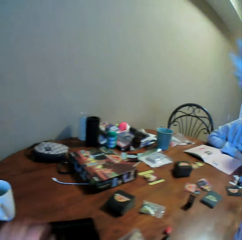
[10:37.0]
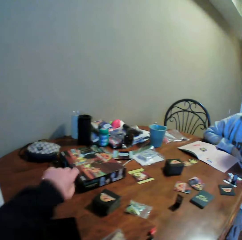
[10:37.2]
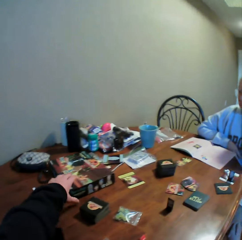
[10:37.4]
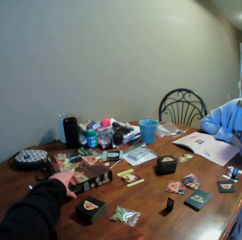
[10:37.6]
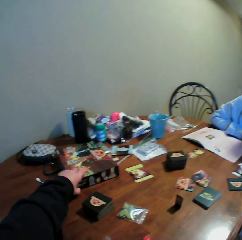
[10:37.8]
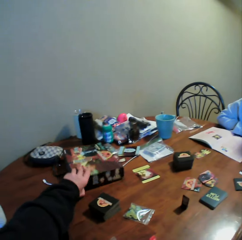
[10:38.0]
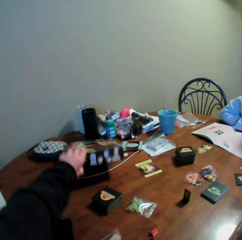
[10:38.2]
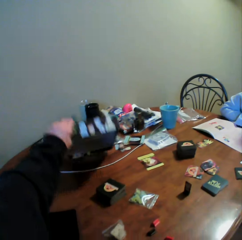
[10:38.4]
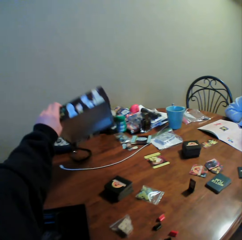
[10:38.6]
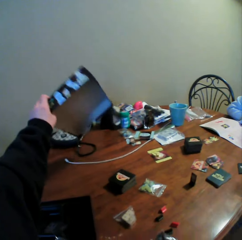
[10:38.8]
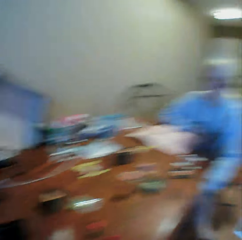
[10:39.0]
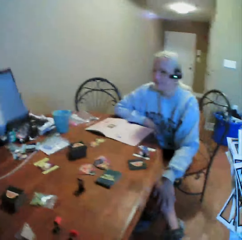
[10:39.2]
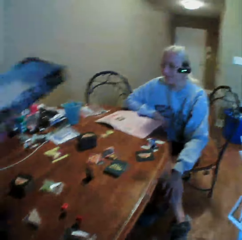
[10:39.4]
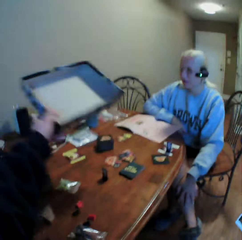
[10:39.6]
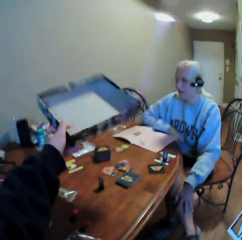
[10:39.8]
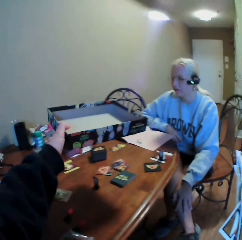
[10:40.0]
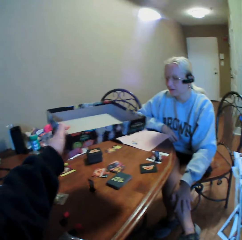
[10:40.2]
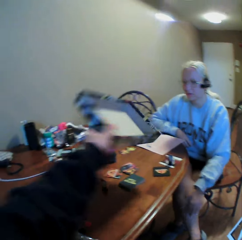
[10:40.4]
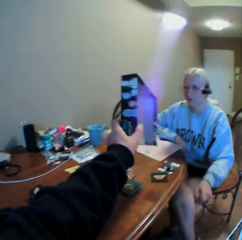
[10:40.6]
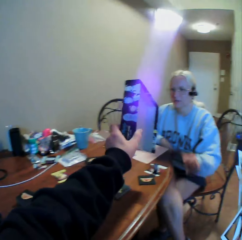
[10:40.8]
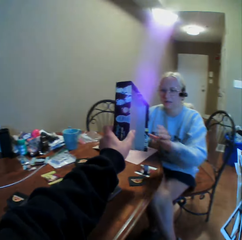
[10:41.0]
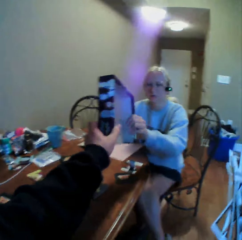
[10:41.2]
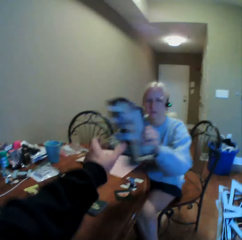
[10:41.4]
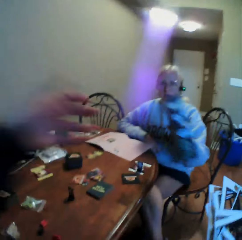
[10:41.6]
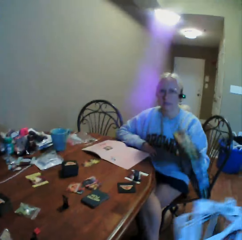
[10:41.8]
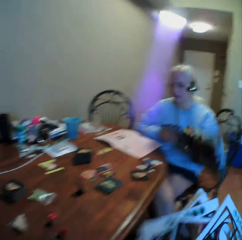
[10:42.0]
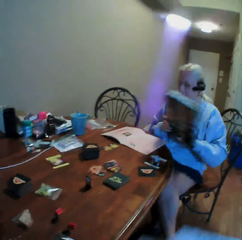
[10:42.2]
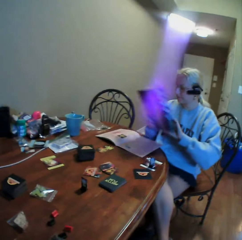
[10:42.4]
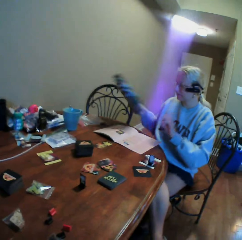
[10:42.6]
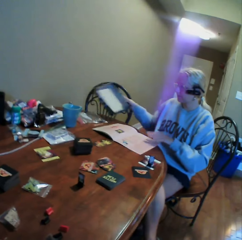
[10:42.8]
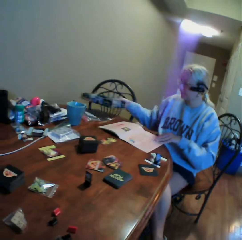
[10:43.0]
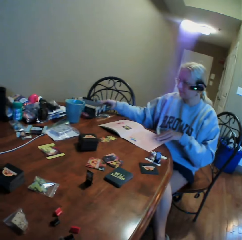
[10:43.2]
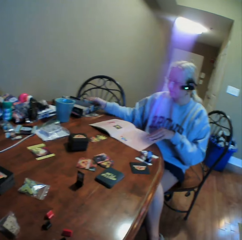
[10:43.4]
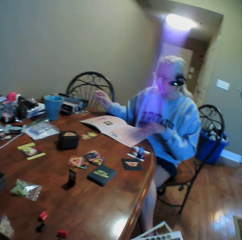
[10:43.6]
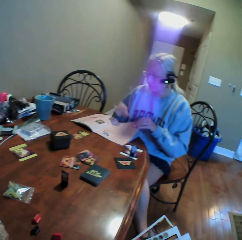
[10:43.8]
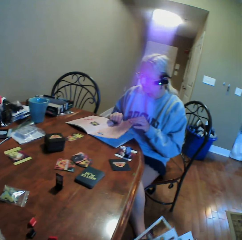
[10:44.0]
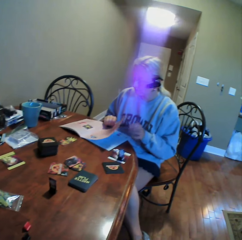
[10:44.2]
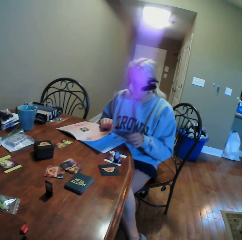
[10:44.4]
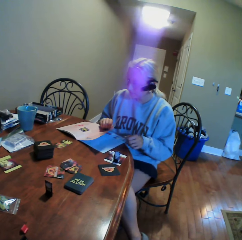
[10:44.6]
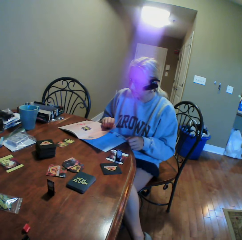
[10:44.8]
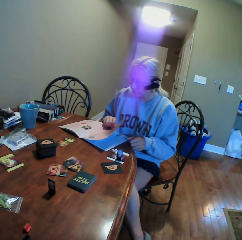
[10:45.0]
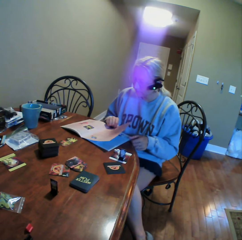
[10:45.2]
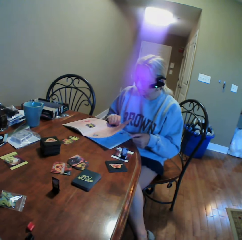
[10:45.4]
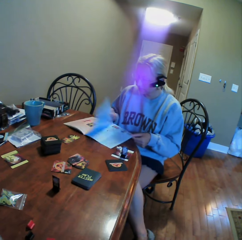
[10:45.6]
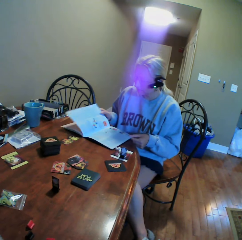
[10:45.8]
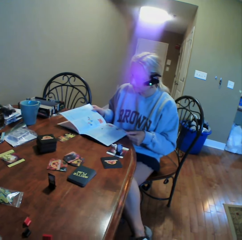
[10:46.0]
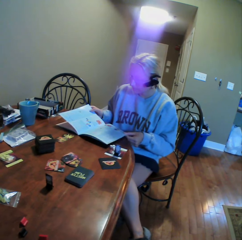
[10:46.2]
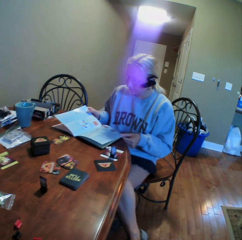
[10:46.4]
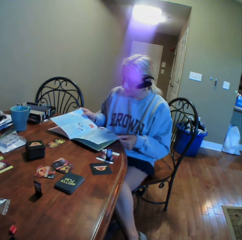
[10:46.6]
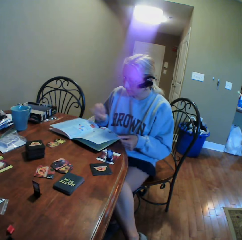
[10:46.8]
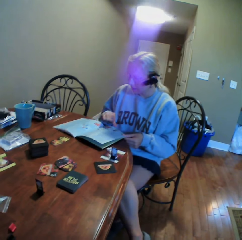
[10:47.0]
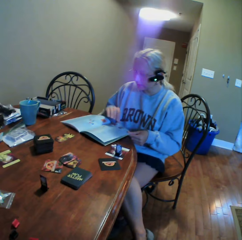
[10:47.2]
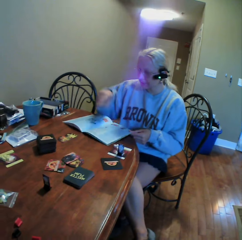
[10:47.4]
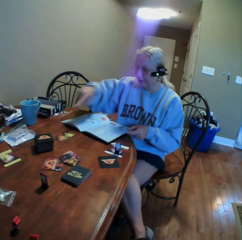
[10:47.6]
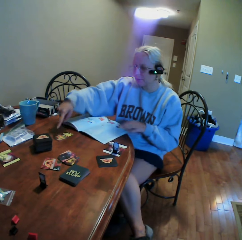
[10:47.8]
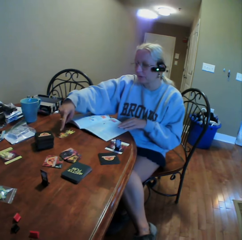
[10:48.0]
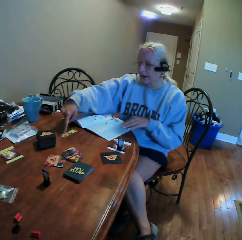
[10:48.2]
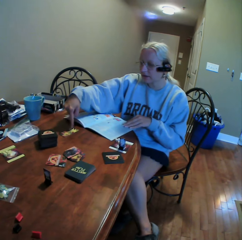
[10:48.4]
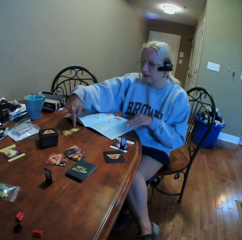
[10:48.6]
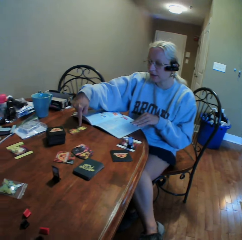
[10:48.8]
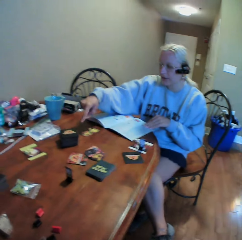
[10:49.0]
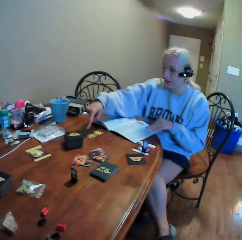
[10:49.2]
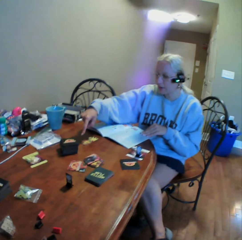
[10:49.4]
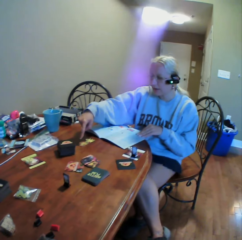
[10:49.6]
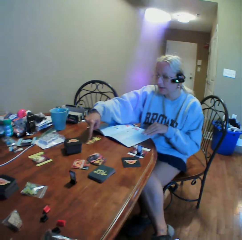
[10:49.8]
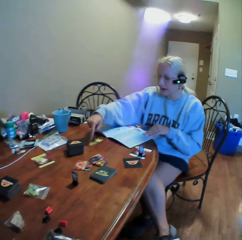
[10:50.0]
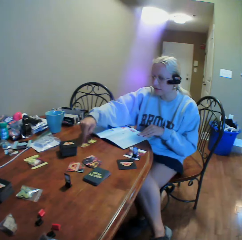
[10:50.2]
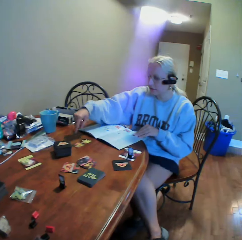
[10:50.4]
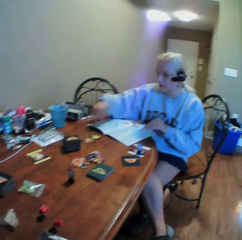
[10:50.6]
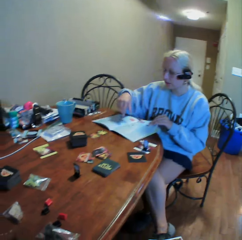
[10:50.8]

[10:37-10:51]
The camera wearer picks up the card assemble boards from the box. They pick up the box from the table. They hand over the box to a woman. They interact with the woman. They stare at the woman. They read the book. The woman stares at the manual book. The woman points at the card on the table. The woman interacts with the camera wearer.

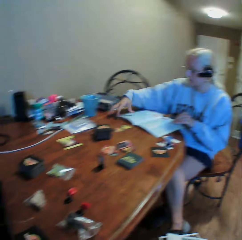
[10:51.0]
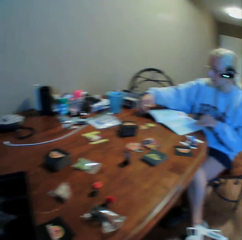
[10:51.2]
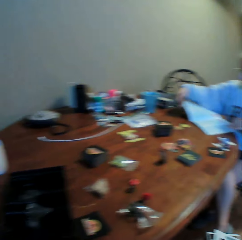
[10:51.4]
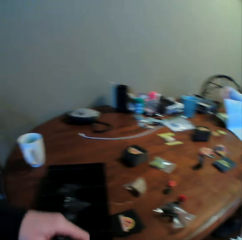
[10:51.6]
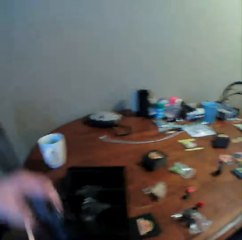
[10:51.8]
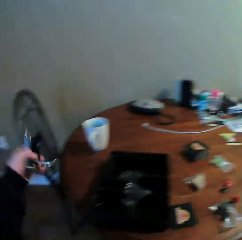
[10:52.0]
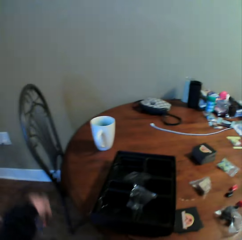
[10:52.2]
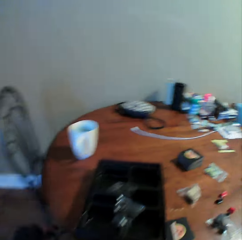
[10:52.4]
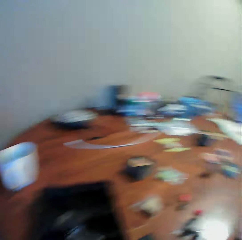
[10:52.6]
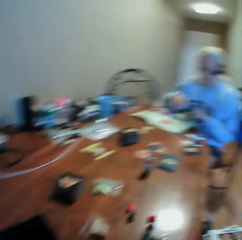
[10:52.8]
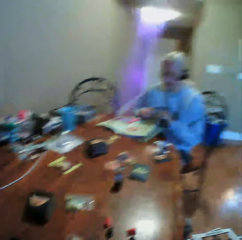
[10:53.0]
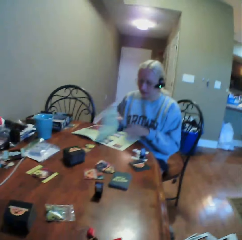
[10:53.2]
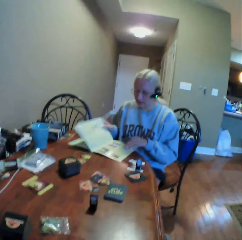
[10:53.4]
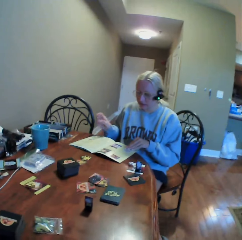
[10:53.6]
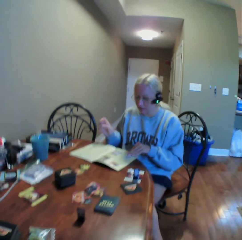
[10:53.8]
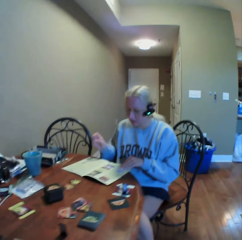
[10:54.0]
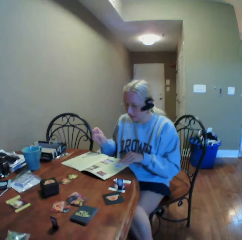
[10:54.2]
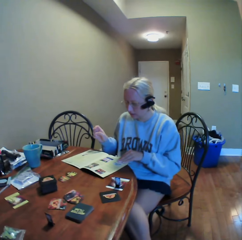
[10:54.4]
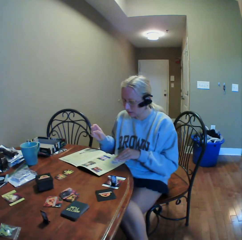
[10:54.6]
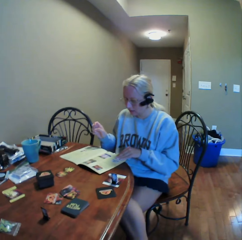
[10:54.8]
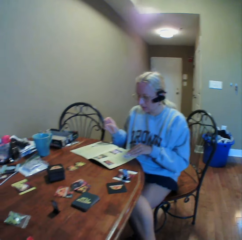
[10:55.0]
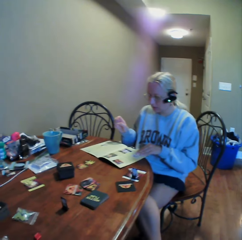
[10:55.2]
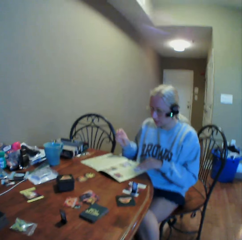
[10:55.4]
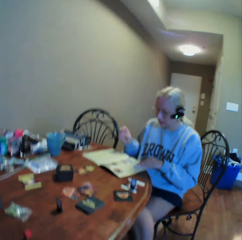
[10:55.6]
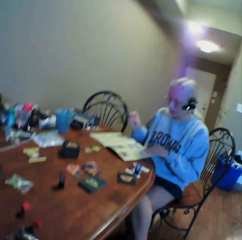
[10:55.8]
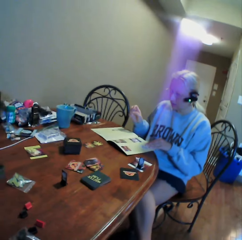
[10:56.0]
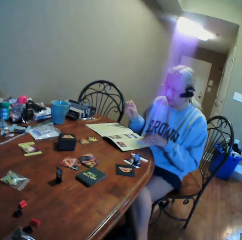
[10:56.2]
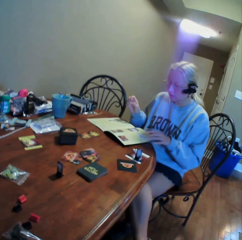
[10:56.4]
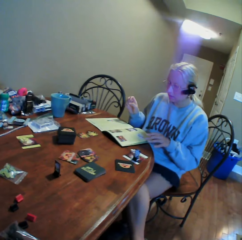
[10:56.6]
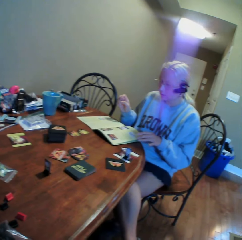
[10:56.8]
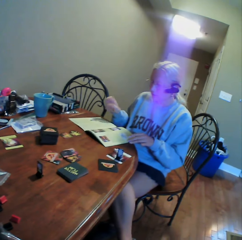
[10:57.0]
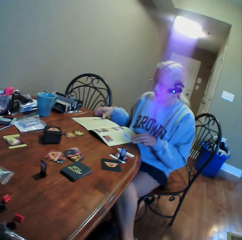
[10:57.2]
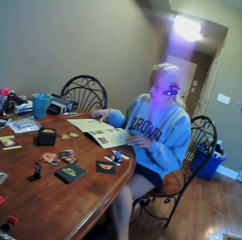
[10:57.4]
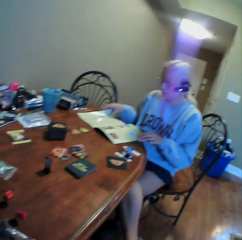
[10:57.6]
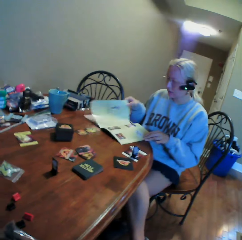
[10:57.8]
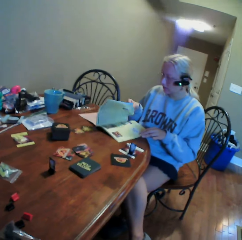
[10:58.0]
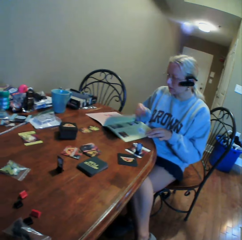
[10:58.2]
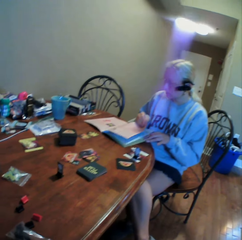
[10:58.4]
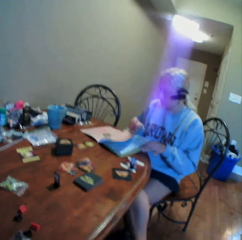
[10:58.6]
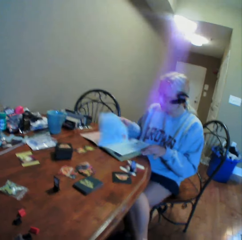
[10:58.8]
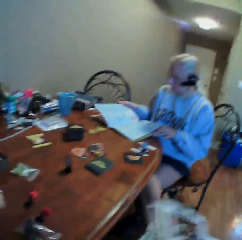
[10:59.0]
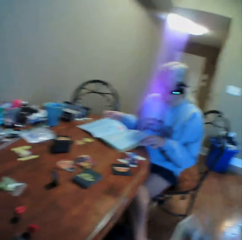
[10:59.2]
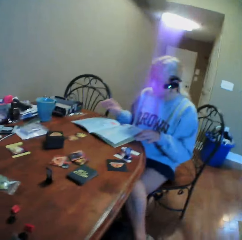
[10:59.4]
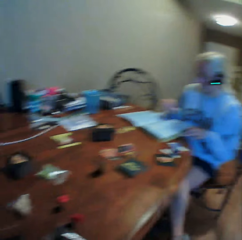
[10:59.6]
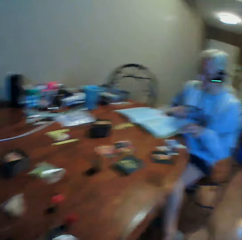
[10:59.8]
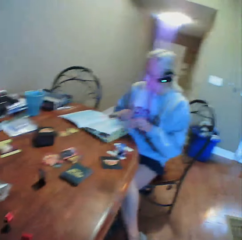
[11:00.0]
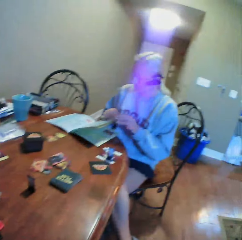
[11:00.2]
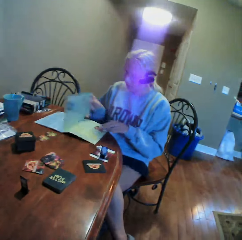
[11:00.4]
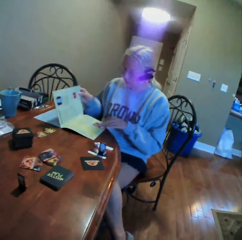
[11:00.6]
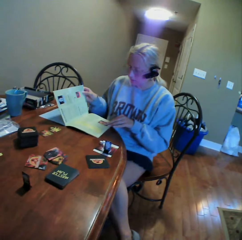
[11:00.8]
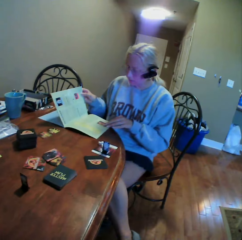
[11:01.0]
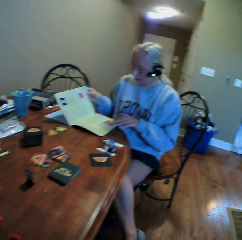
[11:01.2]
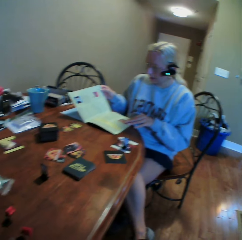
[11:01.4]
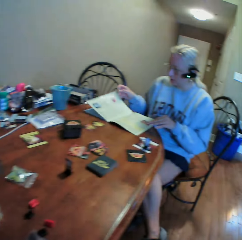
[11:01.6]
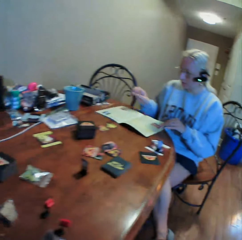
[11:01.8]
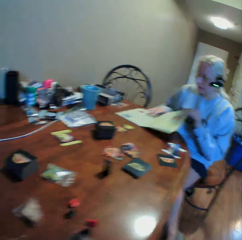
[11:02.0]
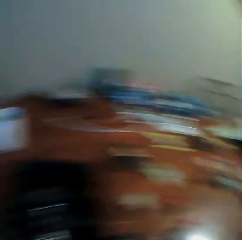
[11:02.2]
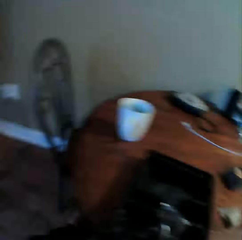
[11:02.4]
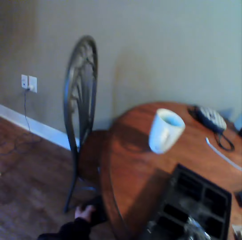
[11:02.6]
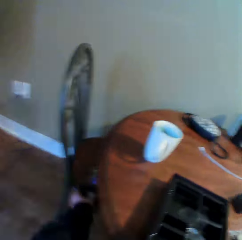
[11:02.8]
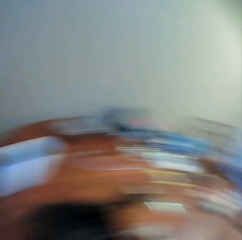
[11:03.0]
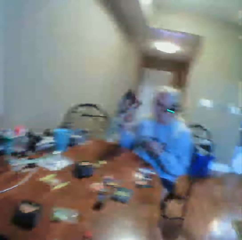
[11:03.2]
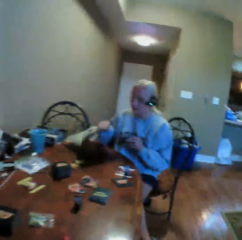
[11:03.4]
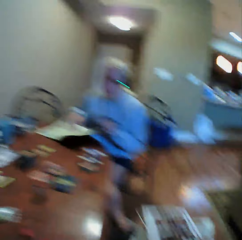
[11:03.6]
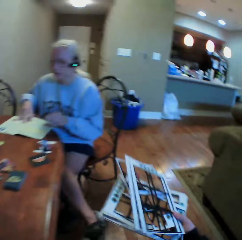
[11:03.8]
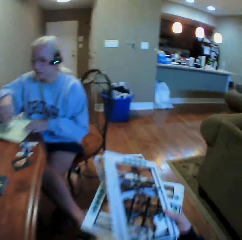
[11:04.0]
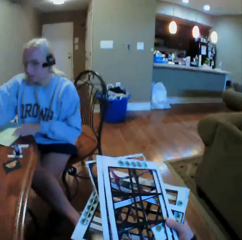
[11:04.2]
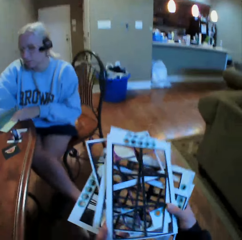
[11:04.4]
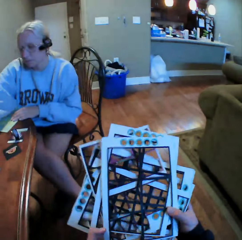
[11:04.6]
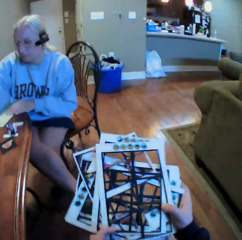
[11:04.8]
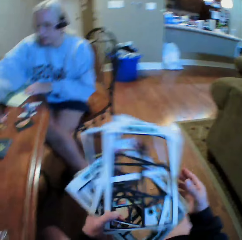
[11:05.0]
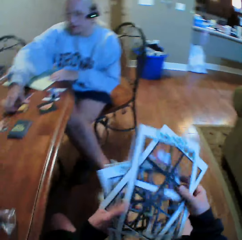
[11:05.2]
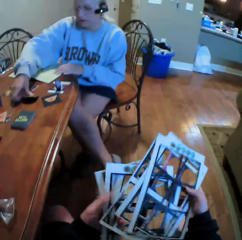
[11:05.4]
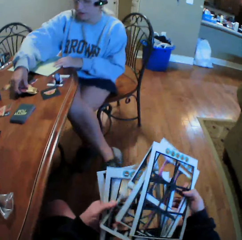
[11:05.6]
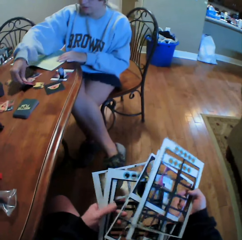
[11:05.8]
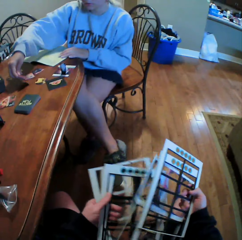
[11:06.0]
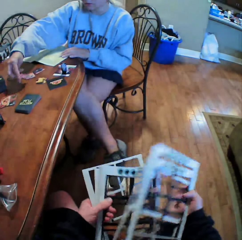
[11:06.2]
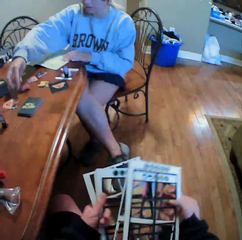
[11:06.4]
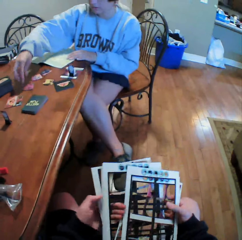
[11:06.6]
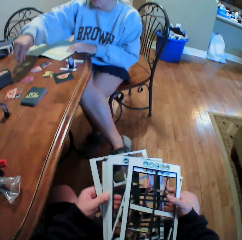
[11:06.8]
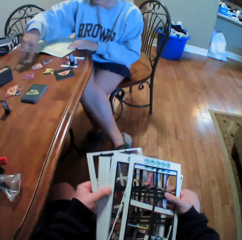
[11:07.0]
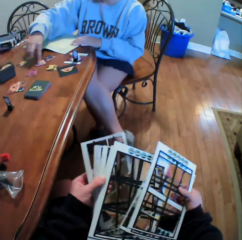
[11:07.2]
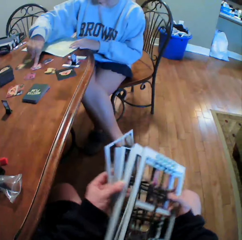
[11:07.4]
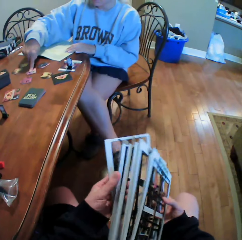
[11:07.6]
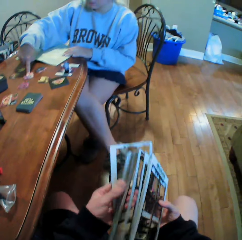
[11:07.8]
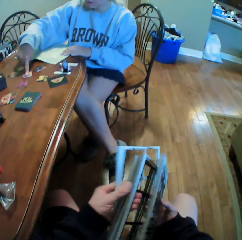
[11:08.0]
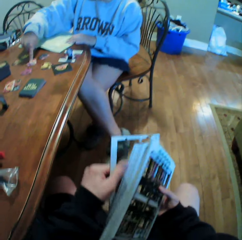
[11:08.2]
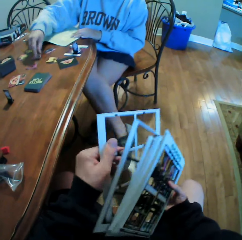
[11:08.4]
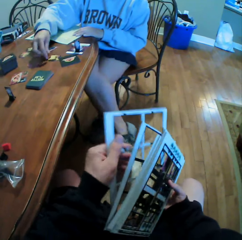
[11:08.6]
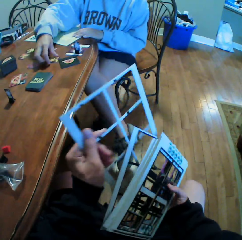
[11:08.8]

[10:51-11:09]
The camera wearer looks around on the table. He stares at a person. He stares at the person again. He looks around the house. He moves the card assemble boards or card holders in his hands. He holds the card holders.
